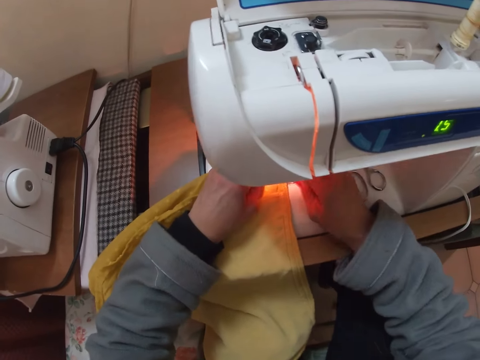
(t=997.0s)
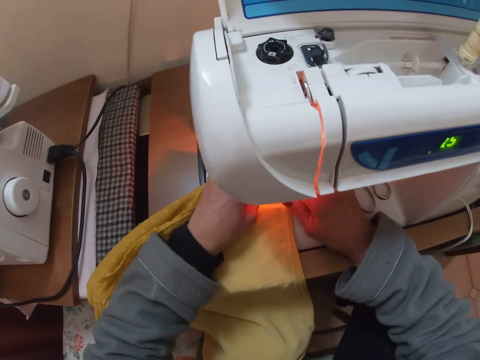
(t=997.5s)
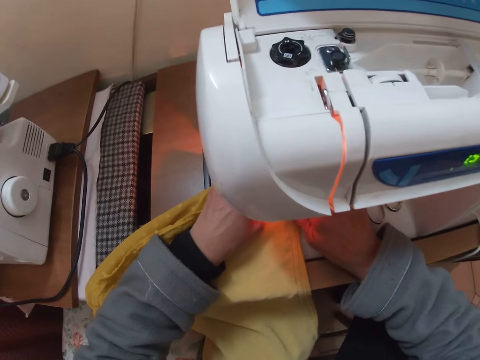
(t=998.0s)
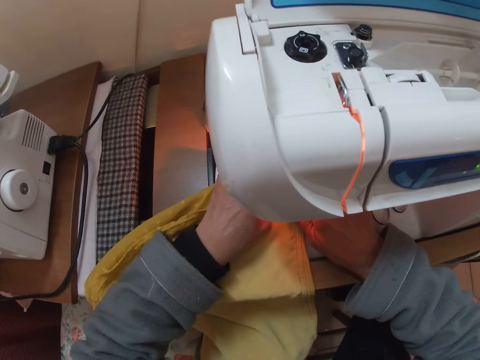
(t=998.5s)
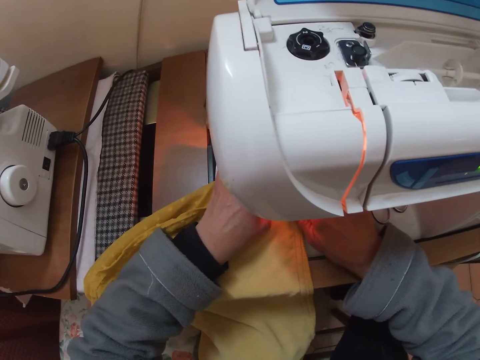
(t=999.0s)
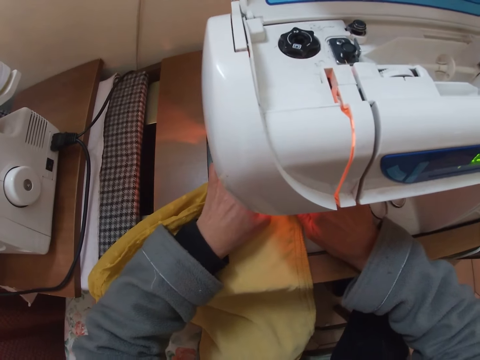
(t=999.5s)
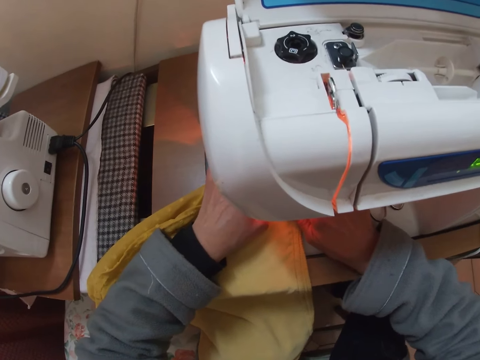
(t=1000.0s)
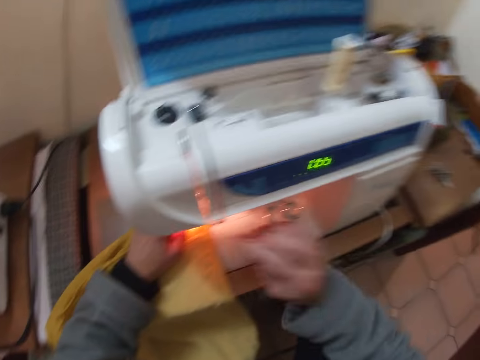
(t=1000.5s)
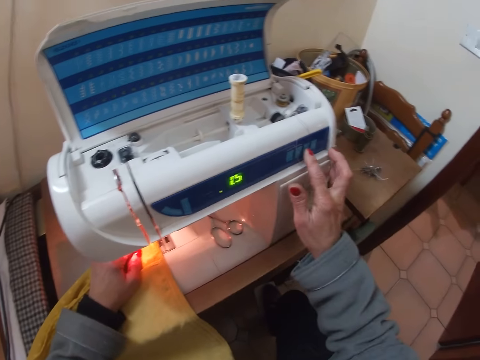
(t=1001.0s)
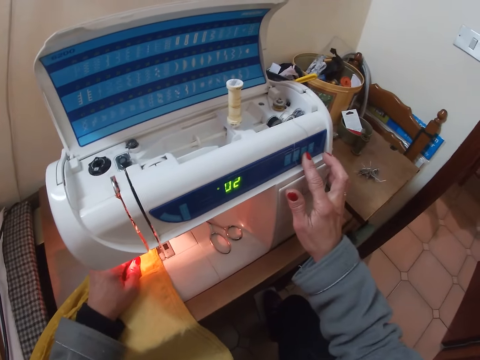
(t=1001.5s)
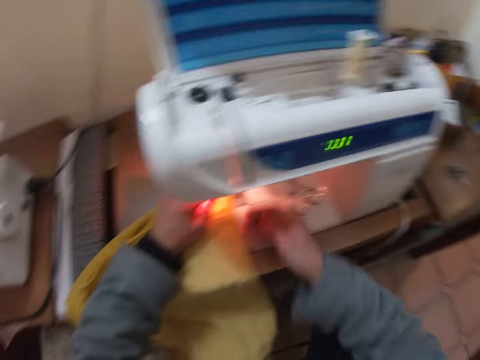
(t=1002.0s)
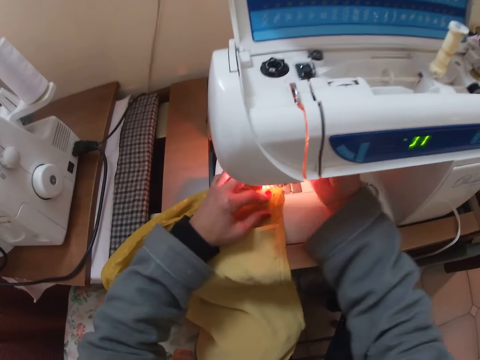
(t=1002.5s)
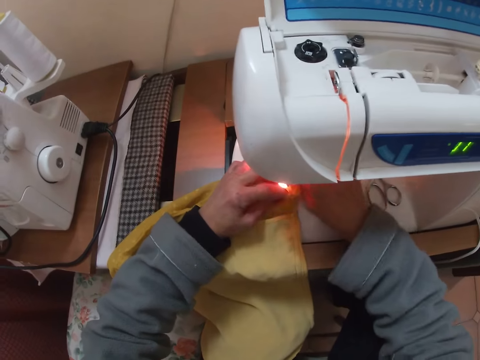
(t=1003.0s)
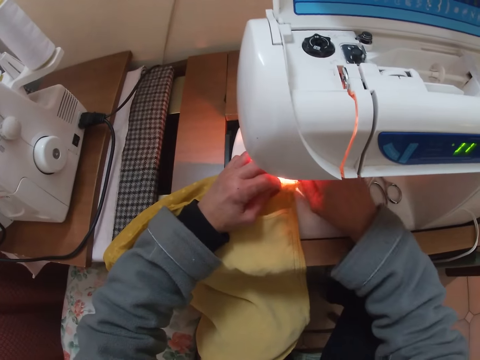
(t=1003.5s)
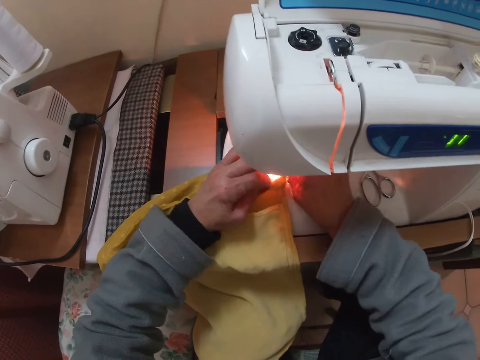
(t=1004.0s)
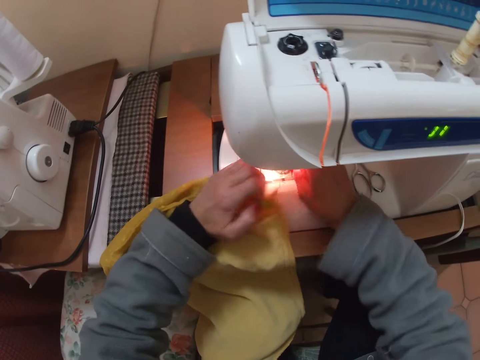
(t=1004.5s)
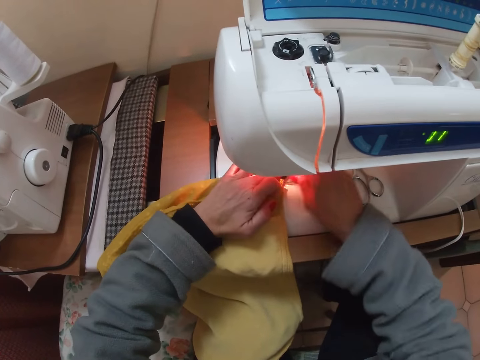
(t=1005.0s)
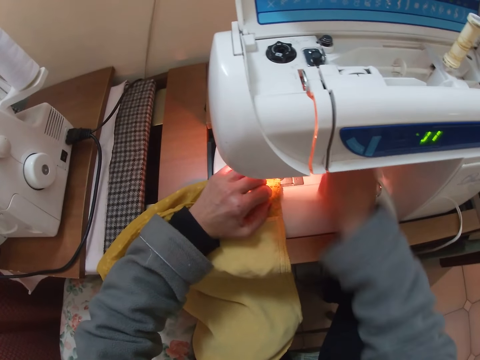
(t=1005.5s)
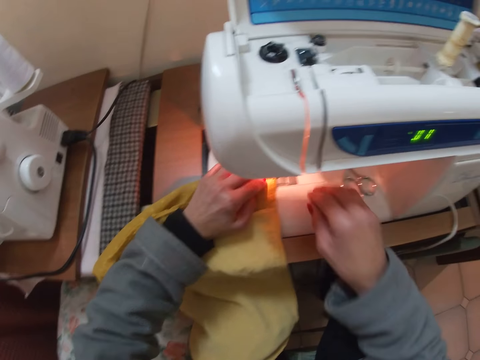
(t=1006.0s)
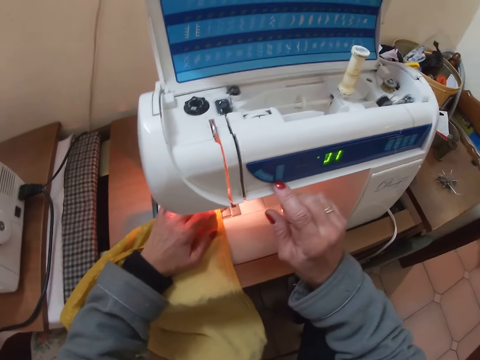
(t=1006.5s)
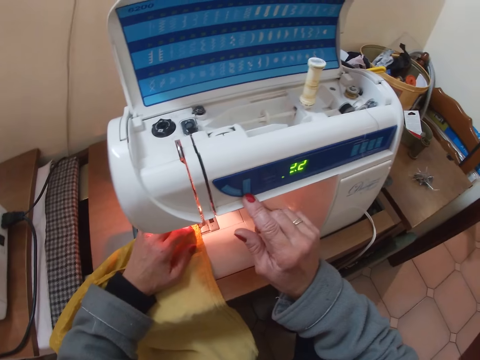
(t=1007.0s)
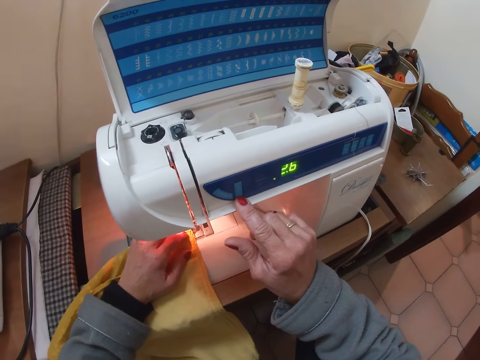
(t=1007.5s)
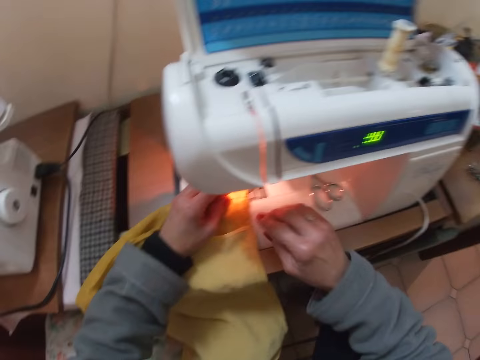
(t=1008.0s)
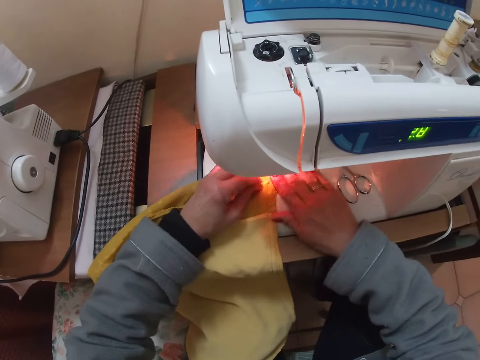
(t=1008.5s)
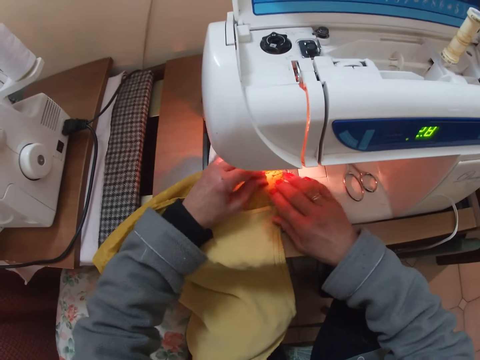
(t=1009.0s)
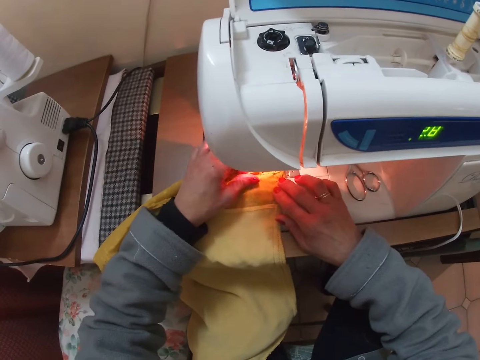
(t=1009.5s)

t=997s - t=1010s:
The camera wearer presses the lever foot presser with his right hand. He sews the cloth. He presses some buttons on the stitch panel. He presses the lever foot presser with his right hand. He aligns the thread from the needle and bobbin. He presses a button on the stitch panel.

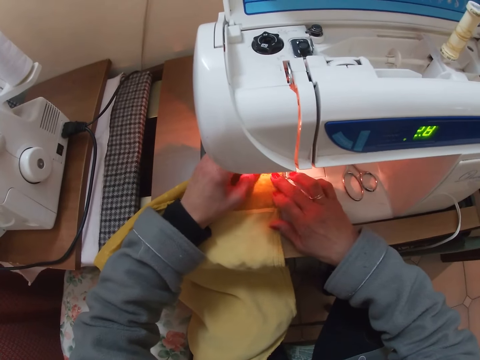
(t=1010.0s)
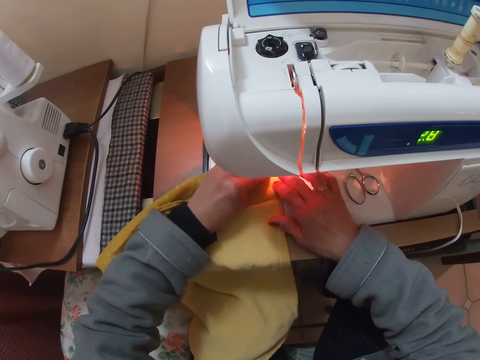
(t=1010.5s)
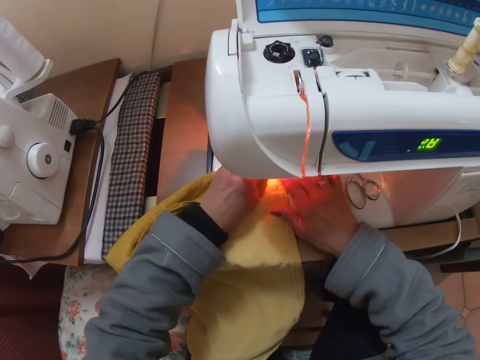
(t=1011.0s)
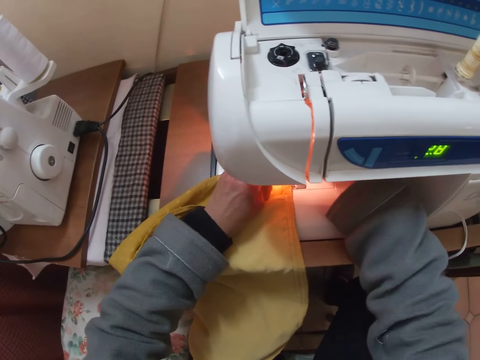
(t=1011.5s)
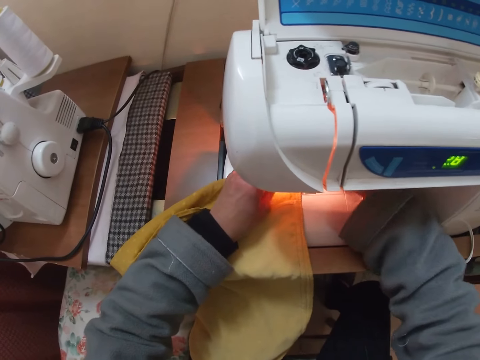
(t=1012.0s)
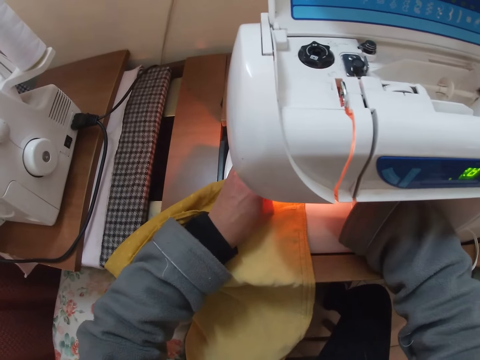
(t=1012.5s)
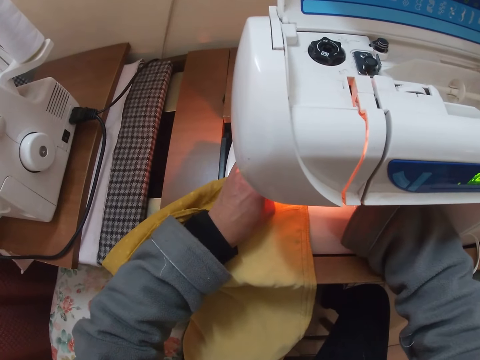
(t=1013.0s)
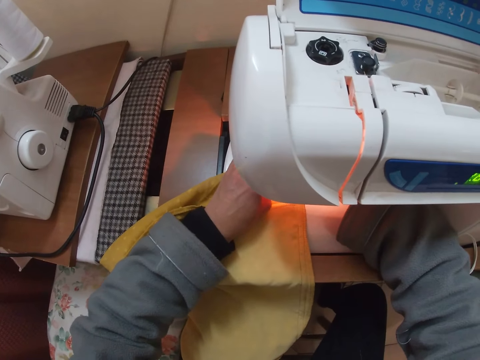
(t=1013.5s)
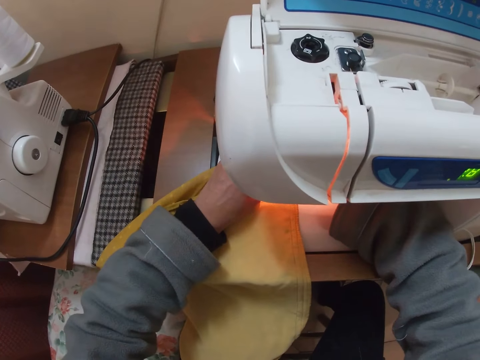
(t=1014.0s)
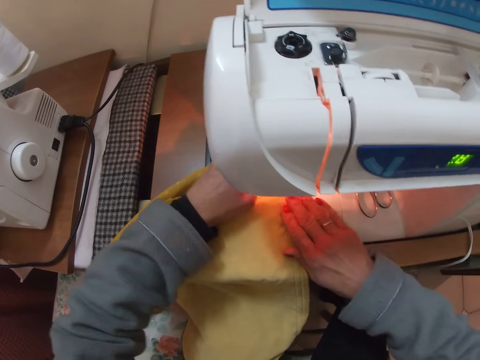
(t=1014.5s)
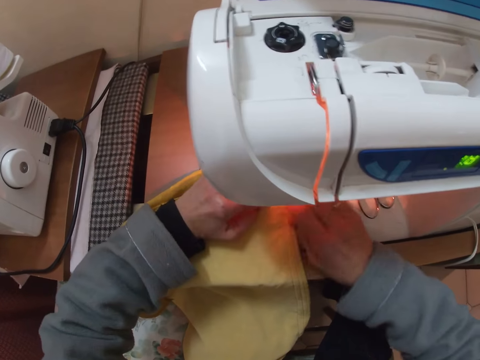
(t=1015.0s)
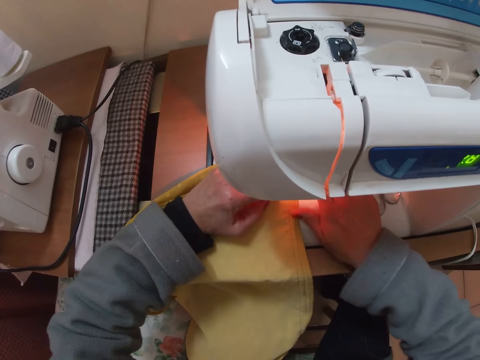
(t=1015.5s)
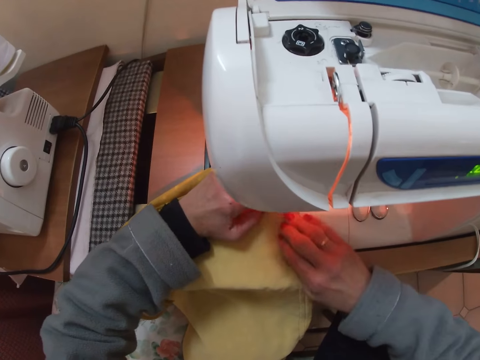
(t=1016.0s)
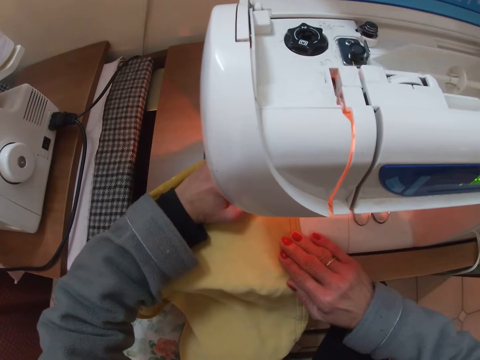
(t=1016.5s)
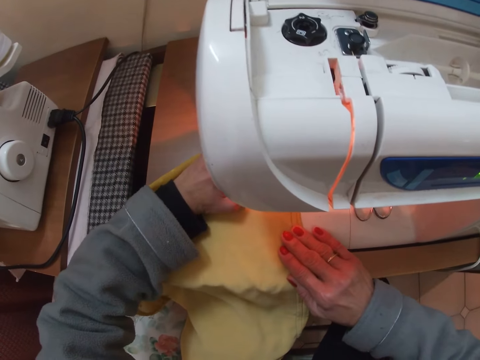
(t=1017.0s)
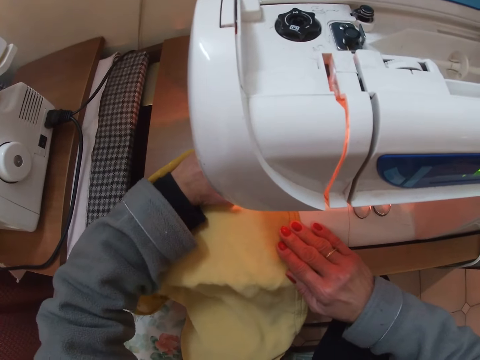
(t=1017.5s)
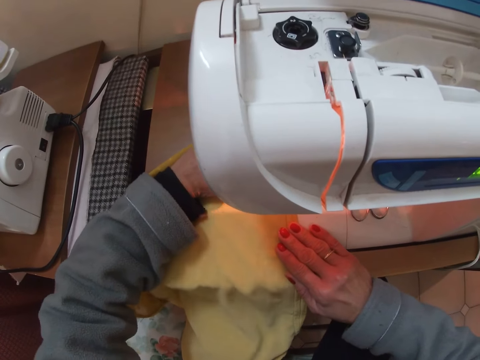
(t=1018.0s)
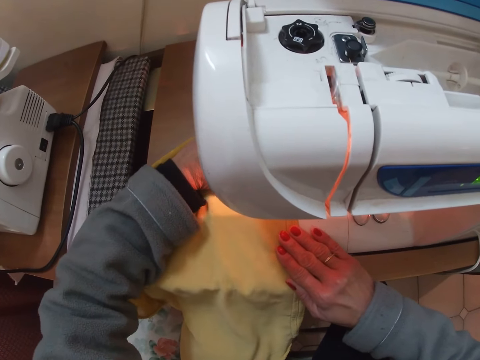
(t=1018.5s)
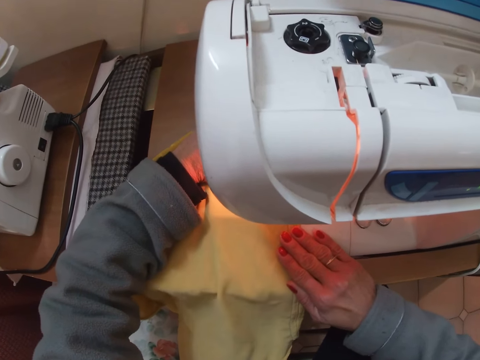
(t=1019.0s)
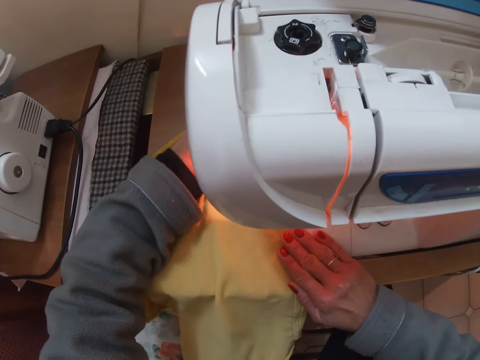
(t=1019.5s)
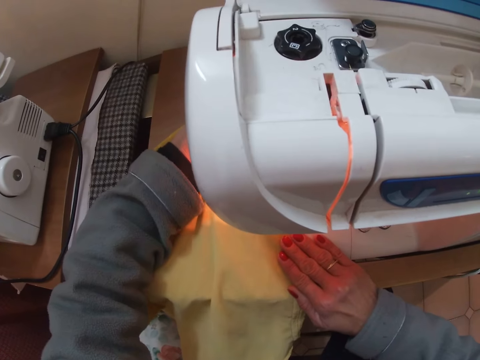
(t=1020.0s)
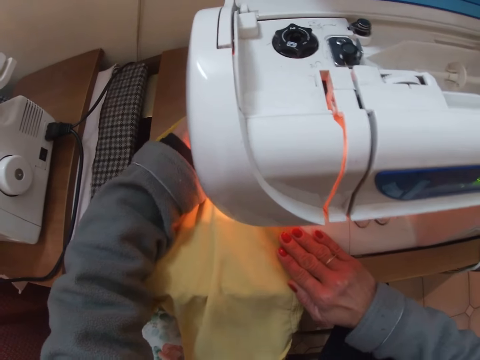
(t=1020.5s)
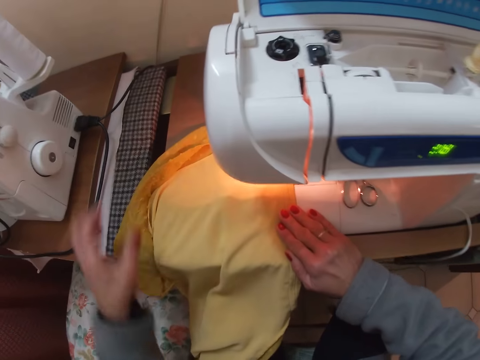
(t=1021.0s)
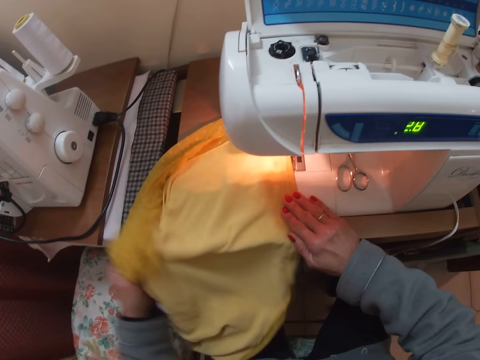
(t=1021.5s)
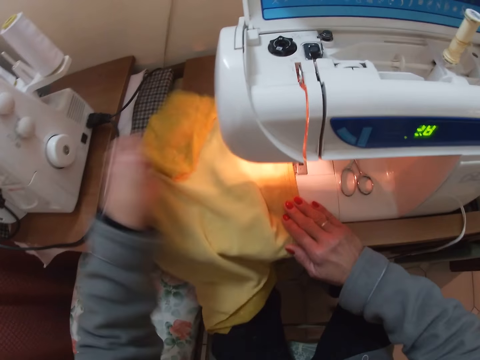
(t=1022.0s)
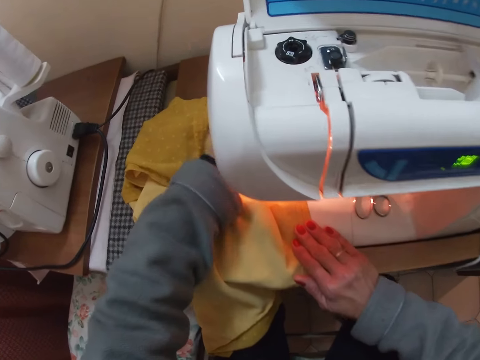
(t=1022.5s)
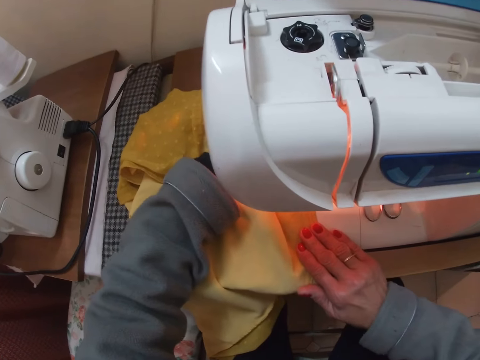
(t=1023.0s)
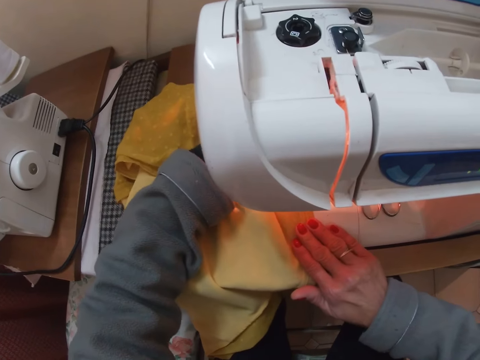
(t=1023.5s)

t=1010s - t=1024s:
The camera wearer presses the lever foot presser with his right hand. He sews the cloth. He sews the blouse on the machine.
